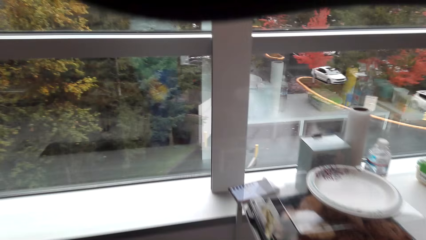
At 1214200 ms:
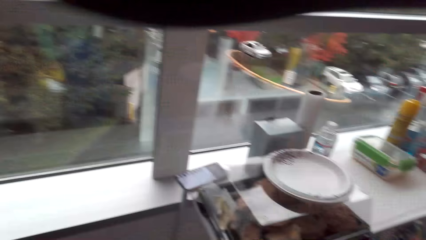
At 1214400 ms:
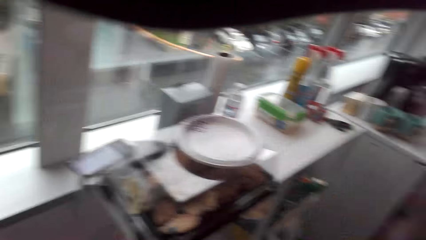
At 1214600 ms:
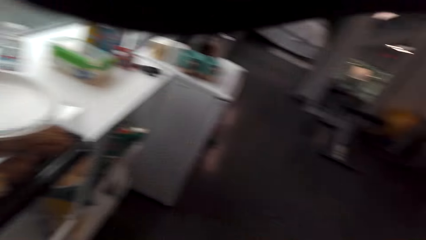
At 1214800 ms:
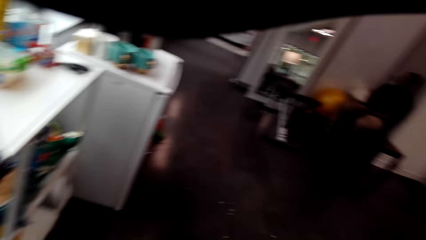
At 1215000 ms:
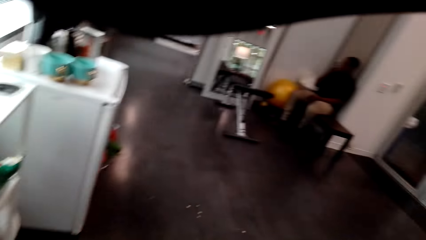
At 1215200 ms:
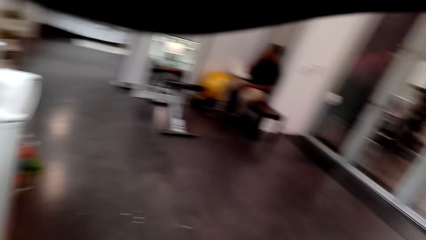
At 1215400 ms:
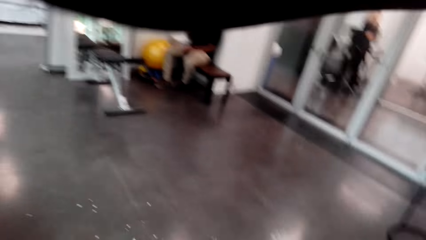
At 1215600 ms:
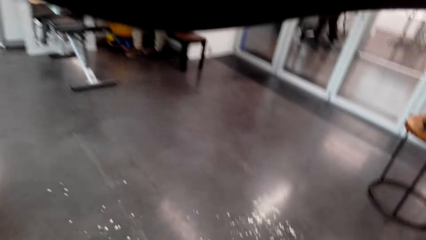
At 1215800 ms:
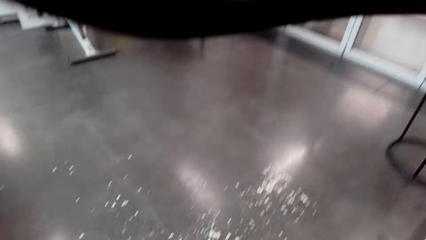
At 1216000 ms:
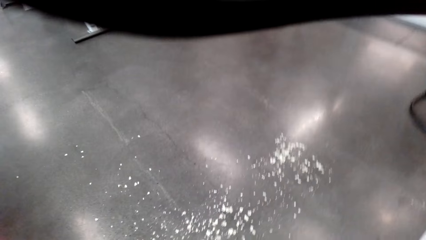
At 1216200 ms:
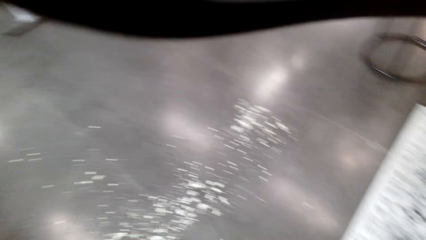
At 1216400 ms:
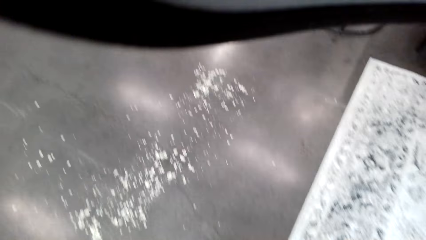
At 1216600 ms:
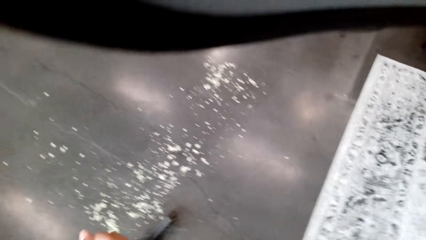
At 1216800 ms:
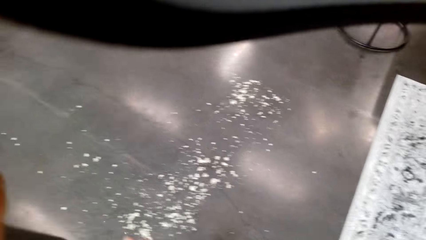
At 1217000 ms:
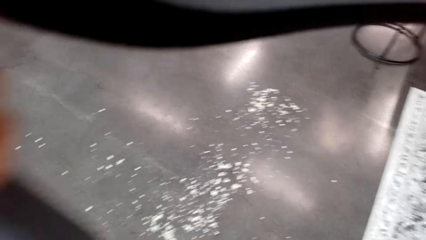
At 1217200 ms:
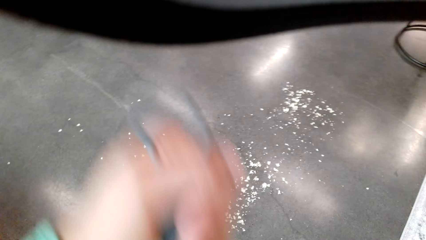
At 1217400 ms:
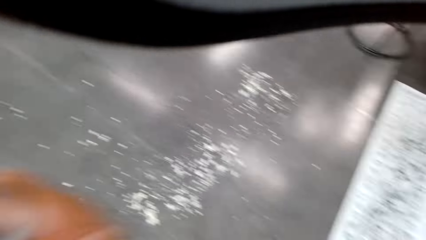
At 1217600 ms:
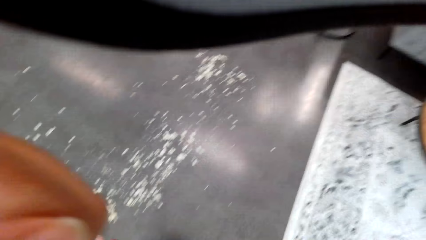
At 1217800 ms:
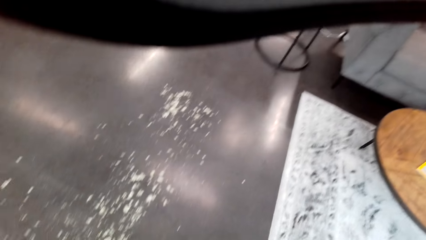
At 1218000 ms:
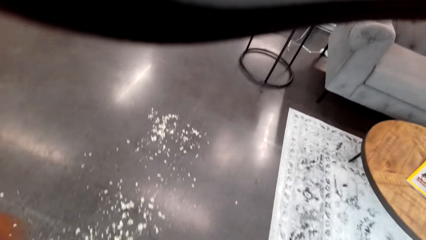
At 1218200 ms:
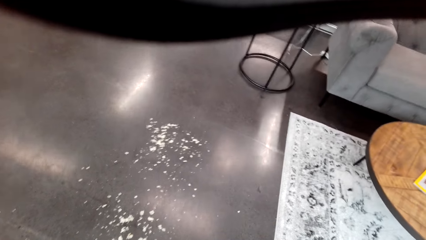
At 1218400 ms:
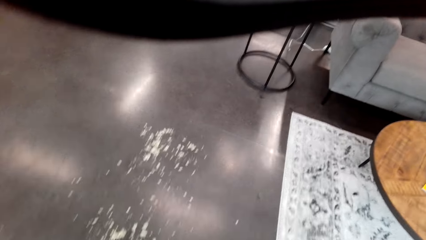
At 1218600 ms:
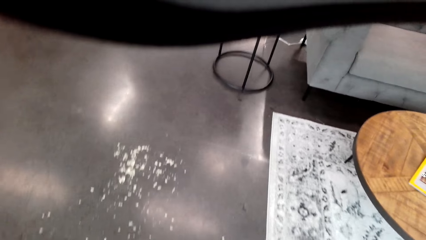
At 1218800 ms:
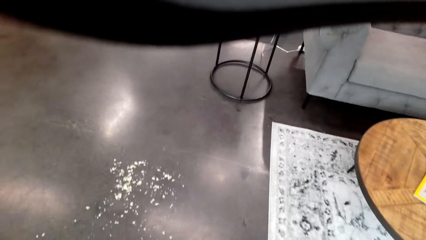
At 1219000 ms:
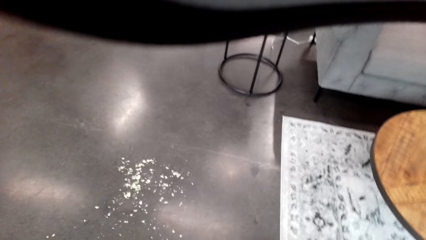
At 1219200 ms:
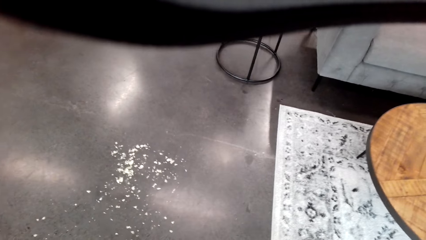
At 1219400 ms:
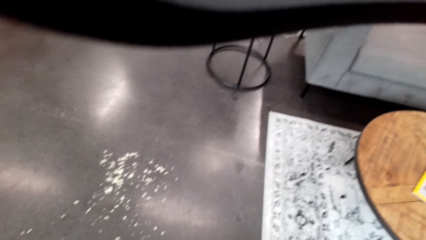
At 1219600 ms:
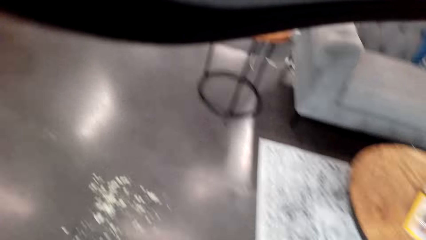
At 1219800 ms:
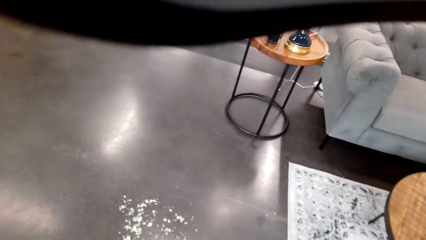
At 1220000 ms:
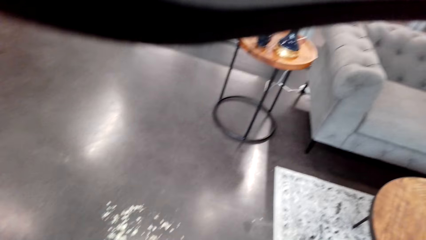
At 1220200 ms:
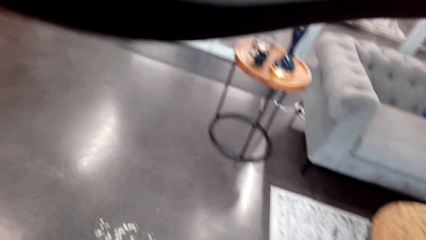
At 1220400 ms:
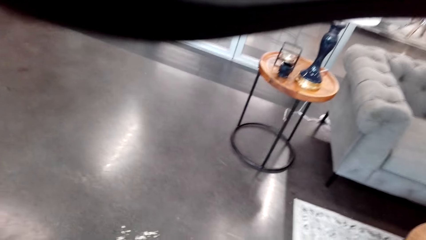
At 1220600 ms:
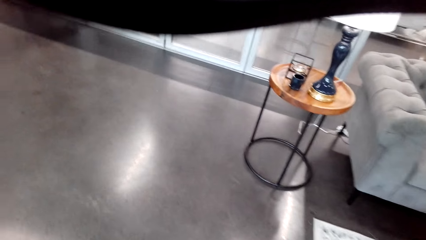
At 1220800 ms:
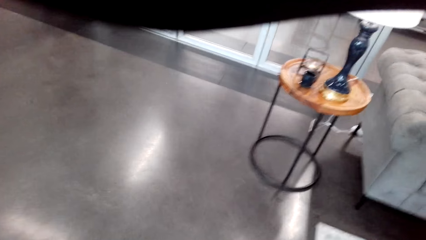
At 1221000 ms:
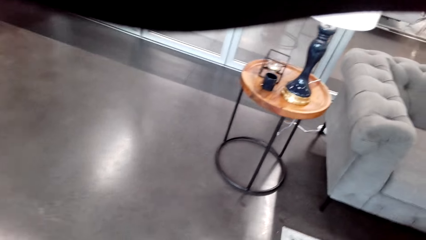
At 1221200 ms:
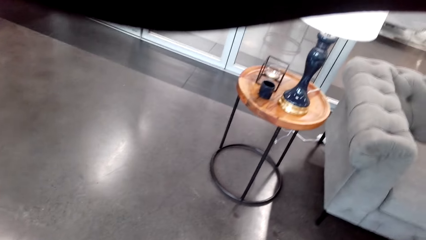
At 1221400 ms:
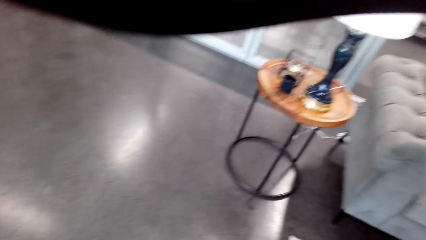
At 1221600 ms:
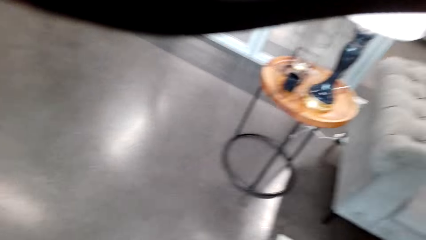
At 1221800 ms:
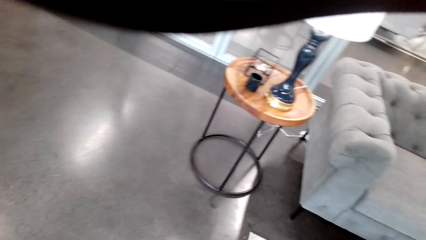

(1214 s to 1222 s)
The camera wearer sweeps the floor.

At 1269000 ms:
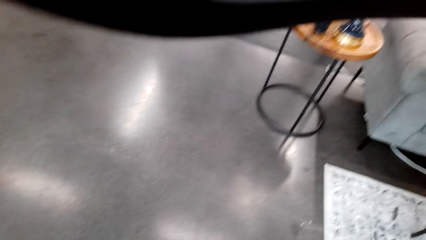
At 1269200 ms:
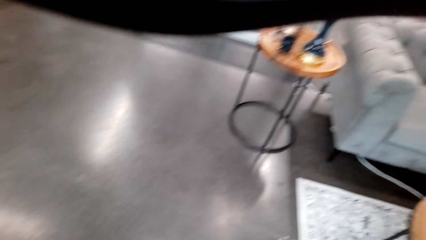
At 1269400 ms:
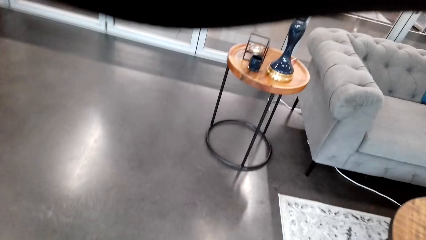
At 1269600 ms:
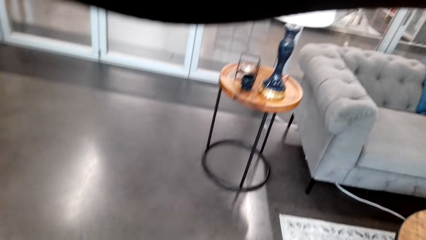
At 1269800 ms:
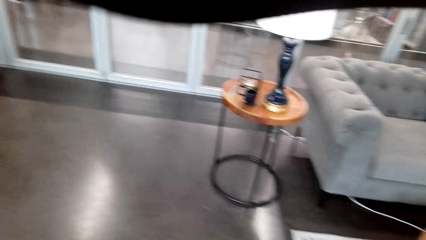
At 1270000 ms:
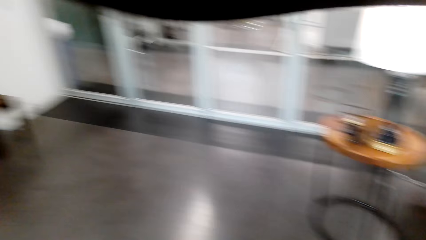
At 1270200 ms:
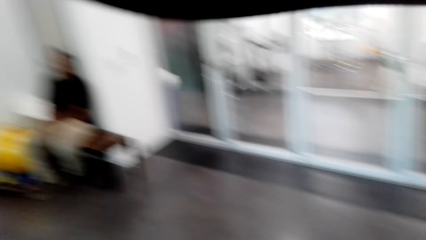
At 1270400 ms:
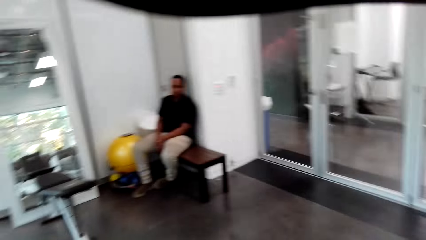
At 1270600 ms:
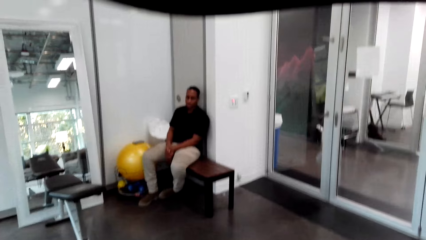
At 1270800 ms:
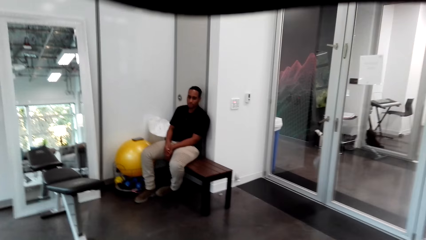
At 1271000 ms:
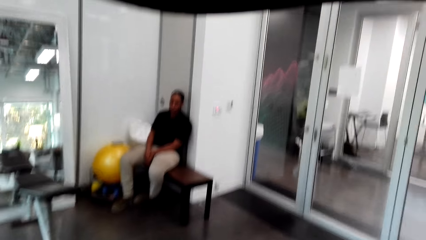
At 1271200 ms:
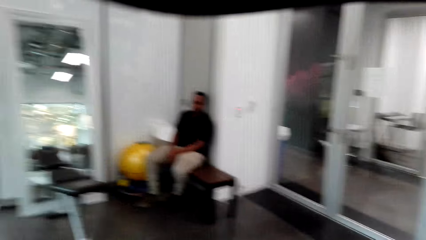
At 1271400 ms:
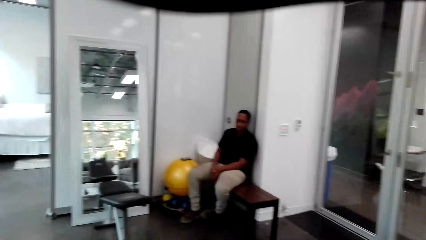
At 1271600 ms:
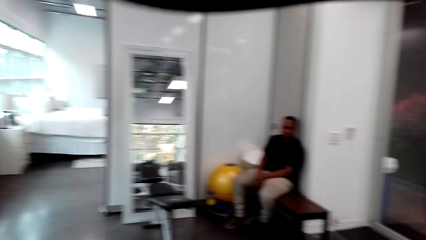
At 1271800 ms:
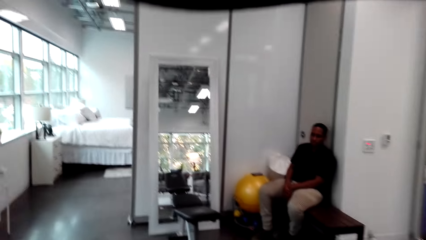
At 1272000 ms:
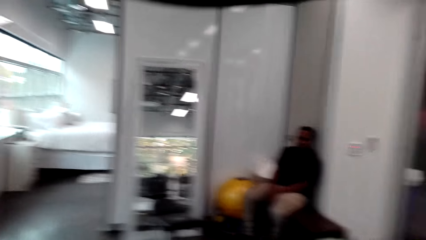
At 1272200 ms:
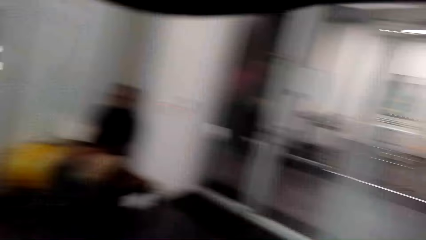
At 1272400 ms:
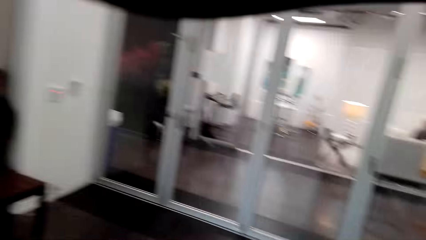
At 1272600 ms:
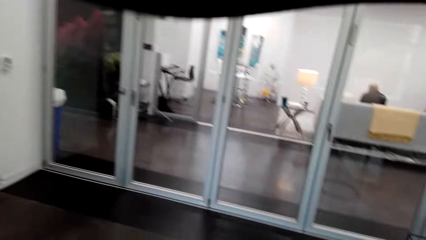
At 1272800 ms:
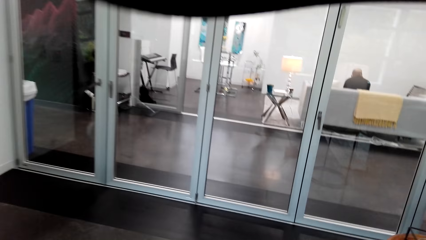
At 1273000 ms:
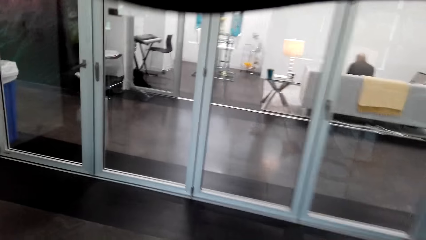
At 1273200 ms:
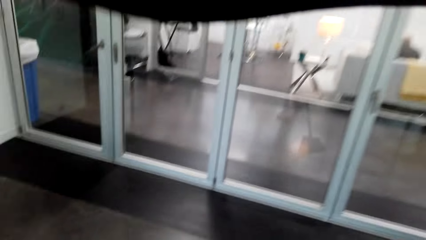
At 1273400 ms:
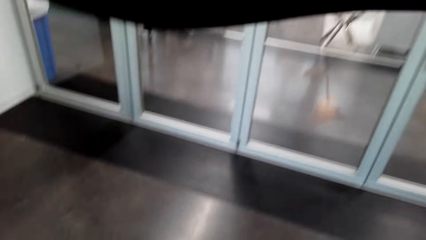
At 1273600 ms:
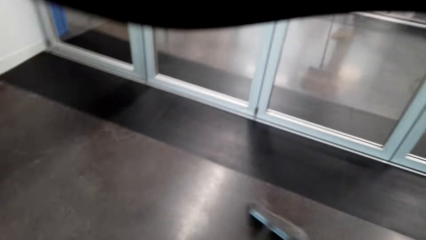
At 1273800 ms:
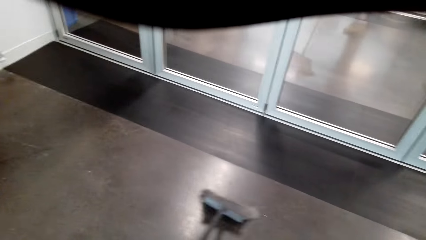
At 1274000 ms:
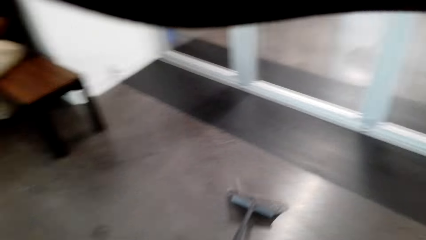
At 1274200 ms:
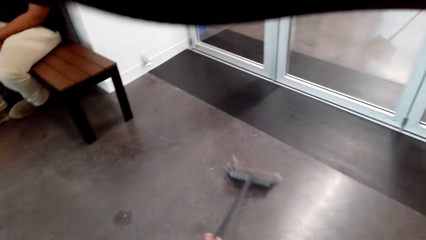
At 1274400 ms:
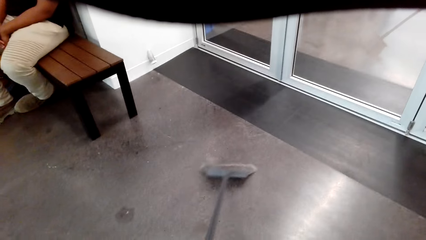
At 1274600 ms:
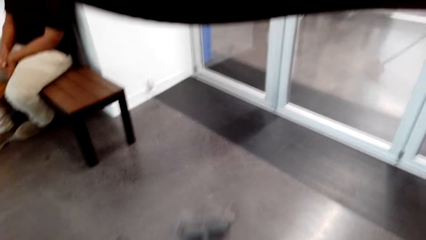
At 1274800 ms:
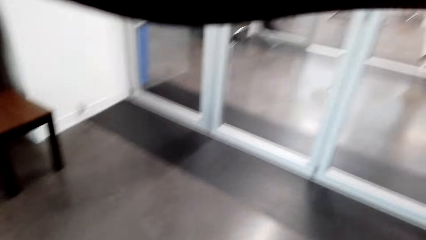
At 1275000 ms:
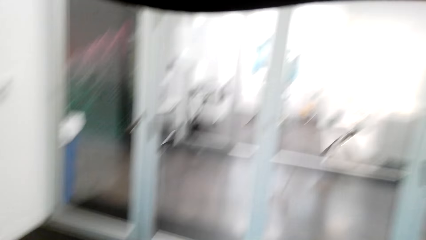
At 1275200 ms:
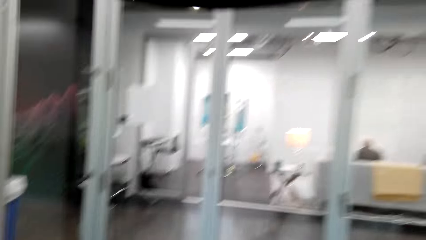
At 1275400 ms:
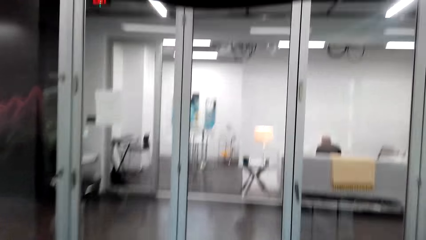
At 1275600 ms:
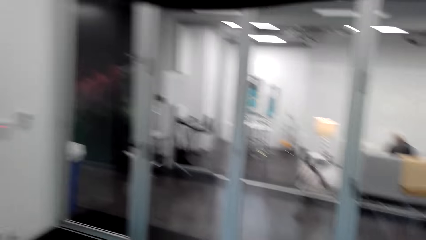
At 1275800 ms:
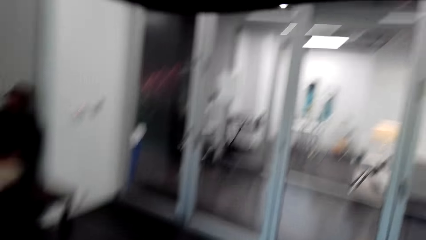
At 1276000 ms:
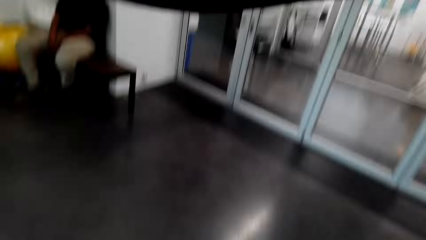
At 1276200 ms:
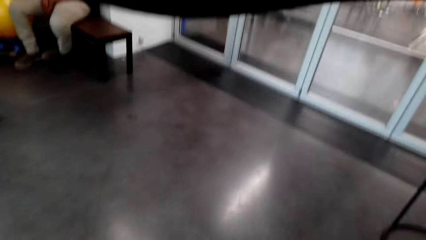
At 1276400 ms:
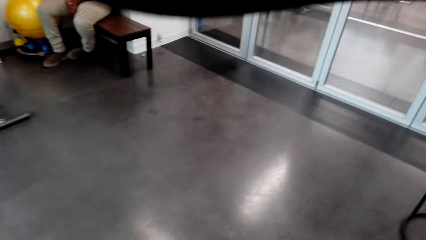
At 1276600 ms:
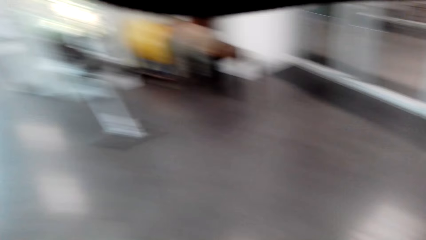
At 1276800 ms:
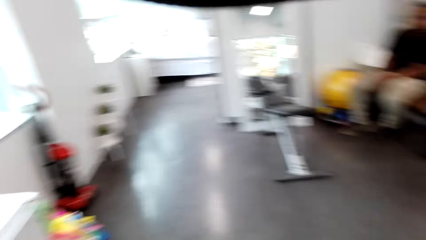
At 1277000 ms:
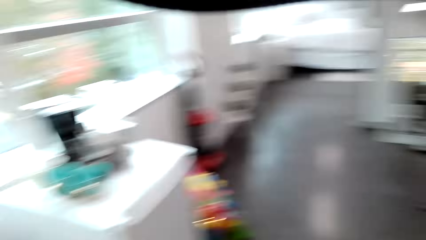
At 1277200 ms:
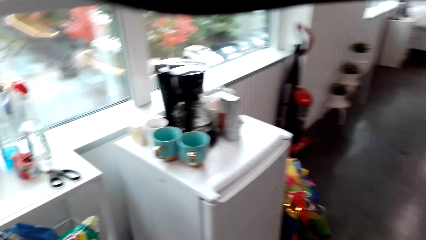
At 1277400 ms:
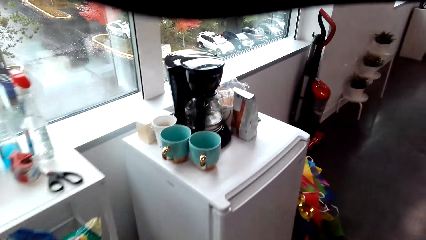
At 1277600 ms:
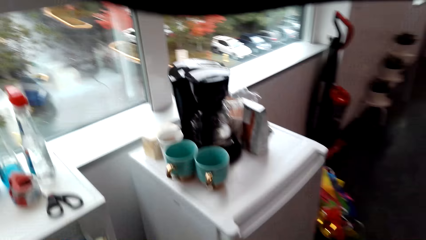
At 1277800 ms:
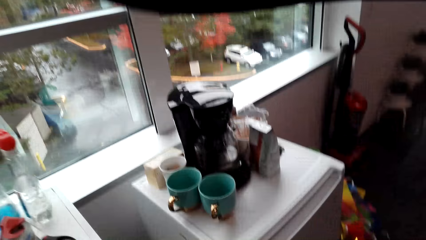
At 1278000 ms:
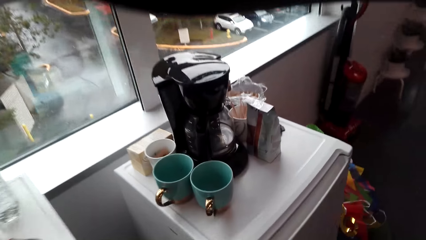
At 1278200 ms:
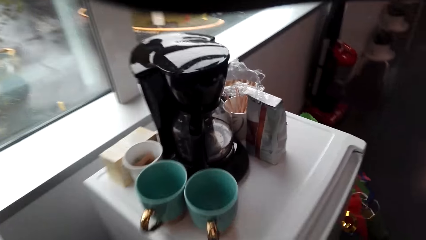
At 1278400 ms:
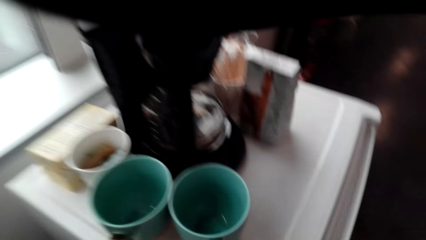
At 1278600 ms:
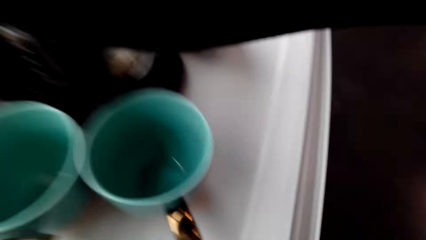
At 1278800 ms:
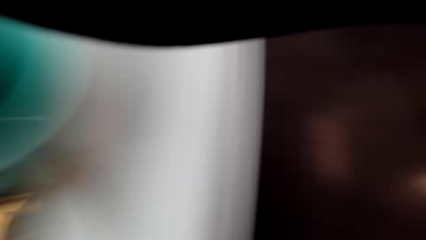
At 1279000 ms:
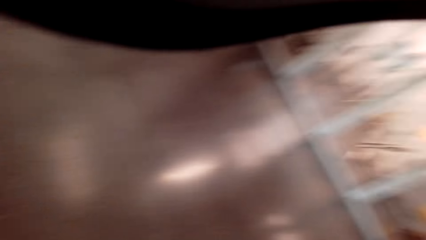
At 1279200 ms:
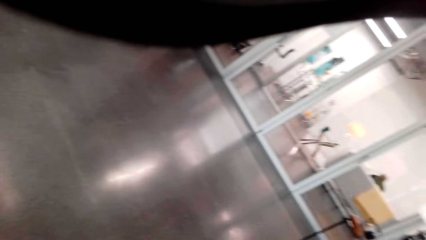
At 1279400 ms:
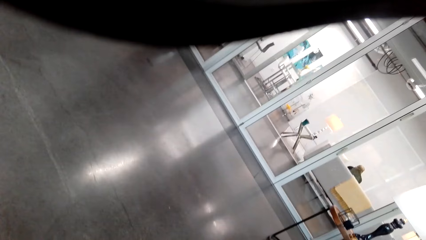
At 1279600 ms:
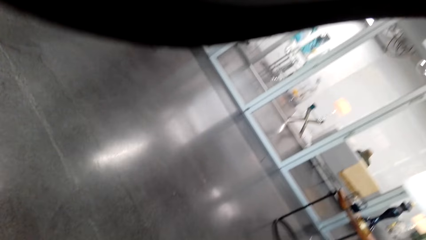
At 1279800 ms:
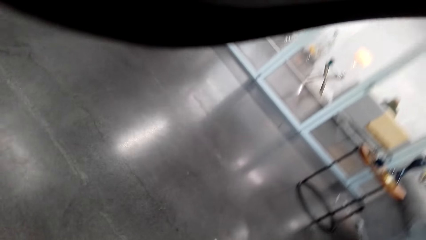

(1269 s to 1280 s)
The camera wearer looks around. They sweep the floor.
